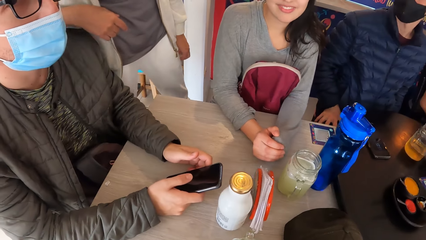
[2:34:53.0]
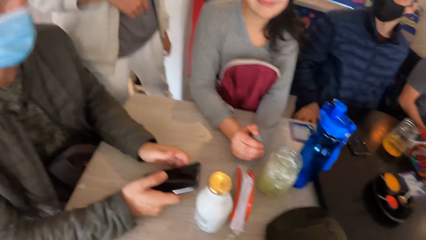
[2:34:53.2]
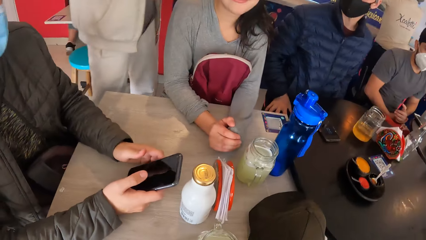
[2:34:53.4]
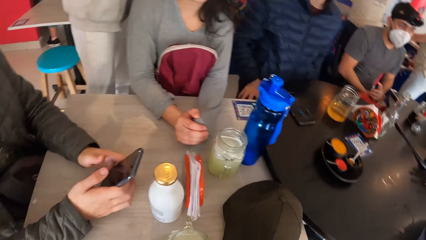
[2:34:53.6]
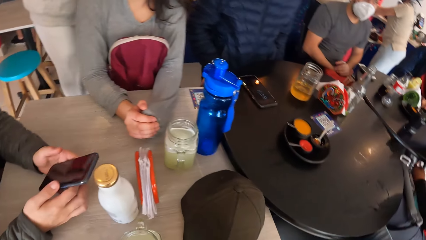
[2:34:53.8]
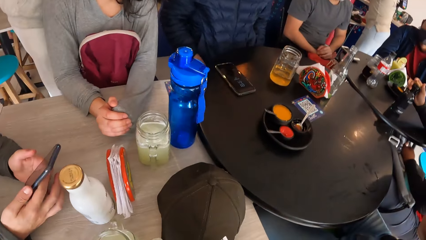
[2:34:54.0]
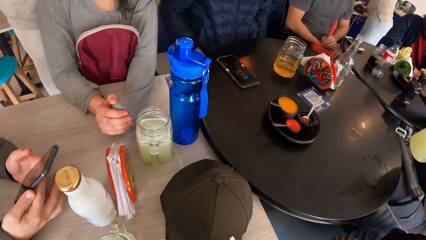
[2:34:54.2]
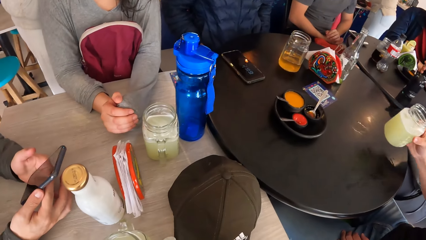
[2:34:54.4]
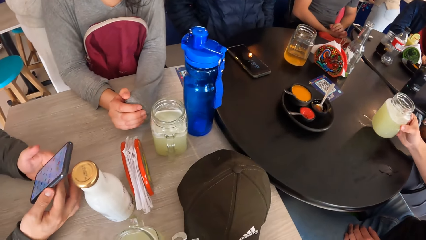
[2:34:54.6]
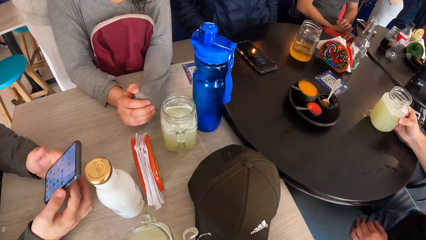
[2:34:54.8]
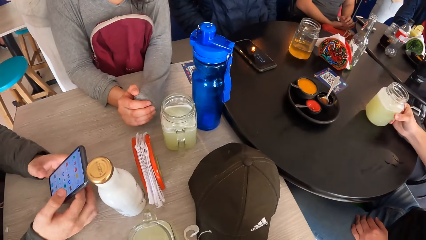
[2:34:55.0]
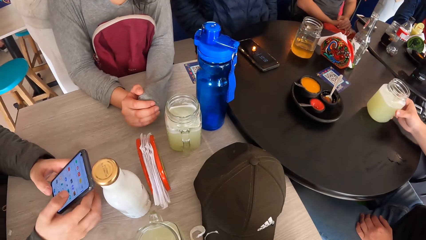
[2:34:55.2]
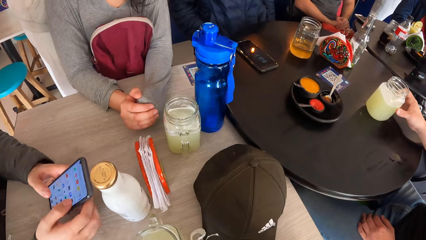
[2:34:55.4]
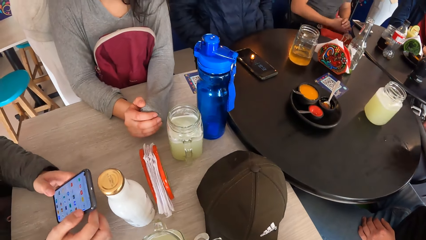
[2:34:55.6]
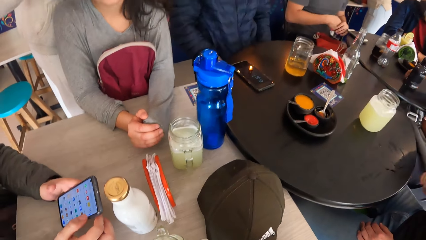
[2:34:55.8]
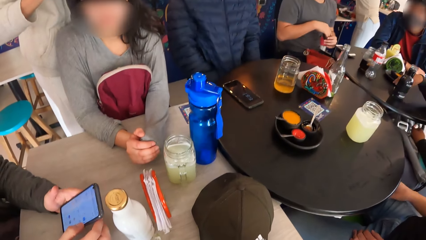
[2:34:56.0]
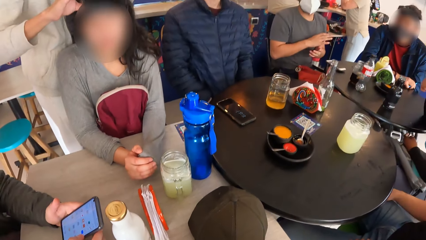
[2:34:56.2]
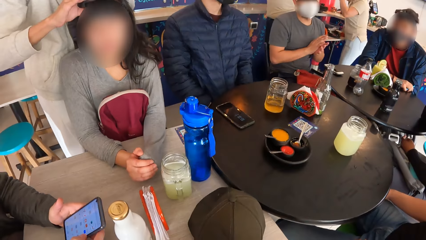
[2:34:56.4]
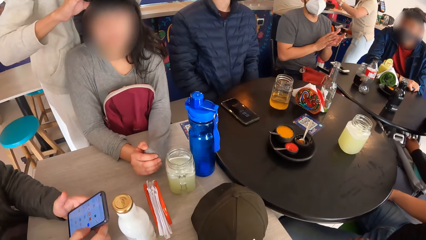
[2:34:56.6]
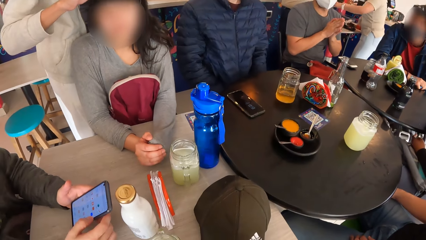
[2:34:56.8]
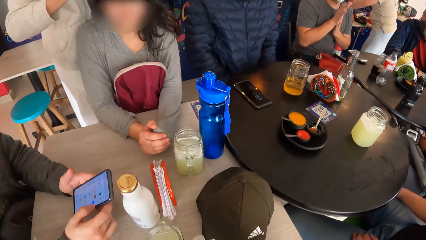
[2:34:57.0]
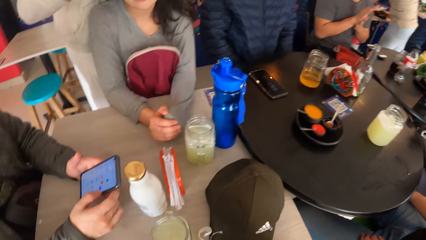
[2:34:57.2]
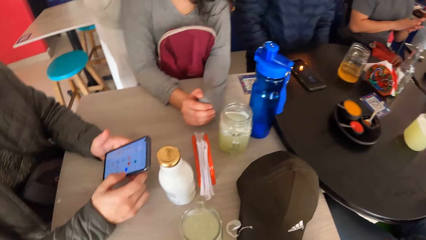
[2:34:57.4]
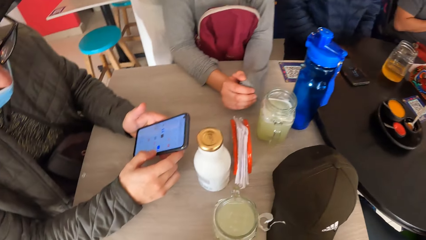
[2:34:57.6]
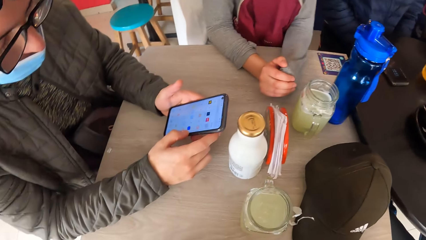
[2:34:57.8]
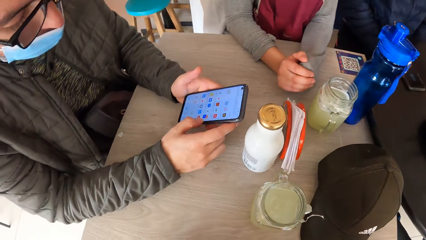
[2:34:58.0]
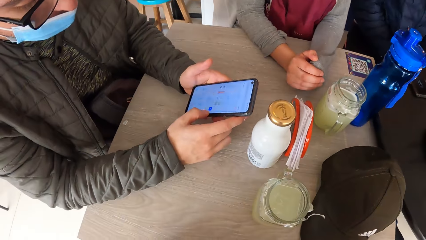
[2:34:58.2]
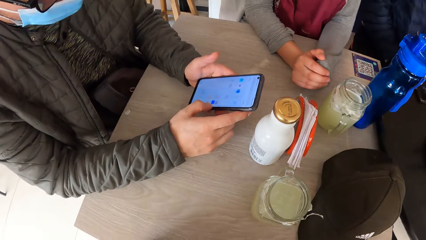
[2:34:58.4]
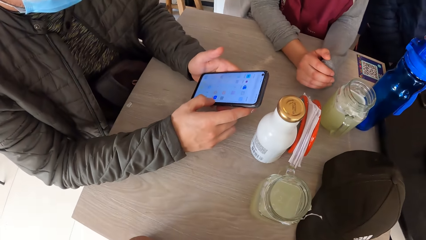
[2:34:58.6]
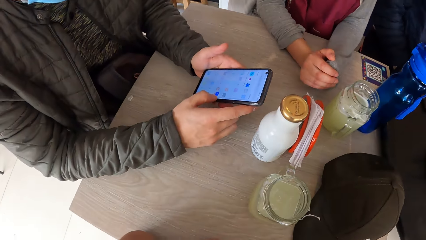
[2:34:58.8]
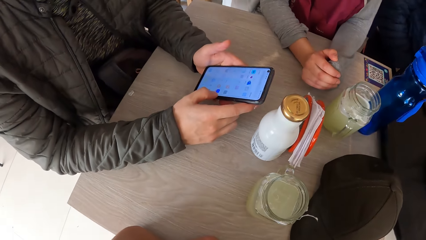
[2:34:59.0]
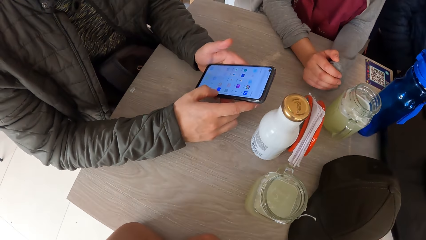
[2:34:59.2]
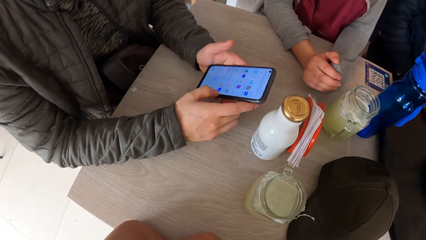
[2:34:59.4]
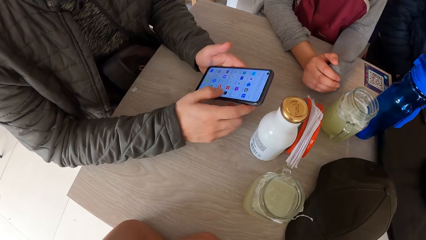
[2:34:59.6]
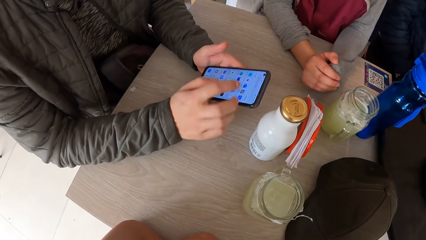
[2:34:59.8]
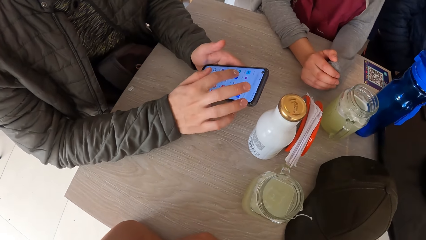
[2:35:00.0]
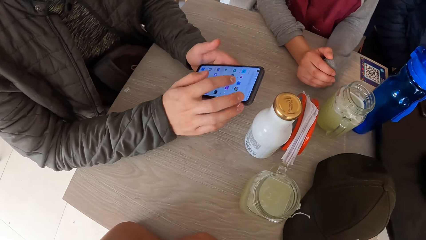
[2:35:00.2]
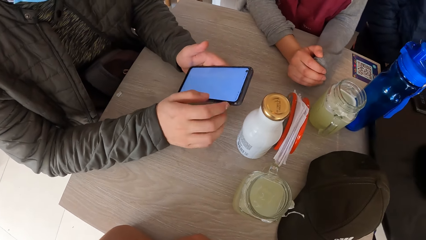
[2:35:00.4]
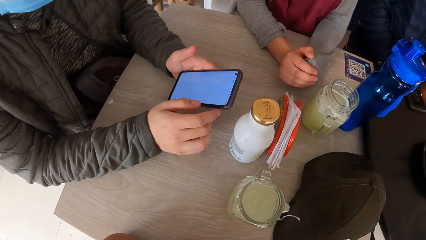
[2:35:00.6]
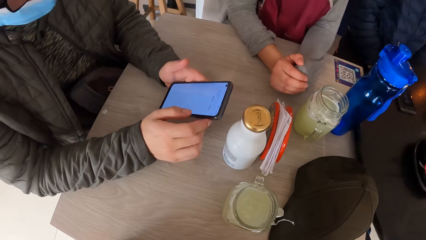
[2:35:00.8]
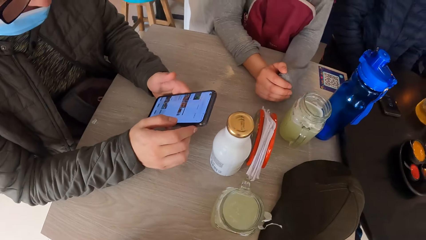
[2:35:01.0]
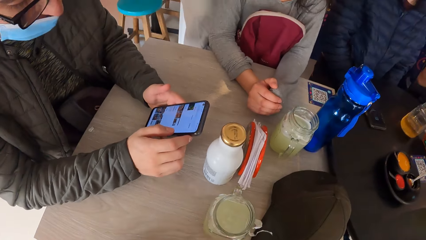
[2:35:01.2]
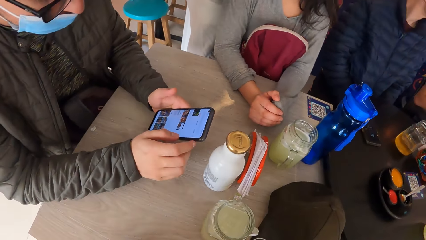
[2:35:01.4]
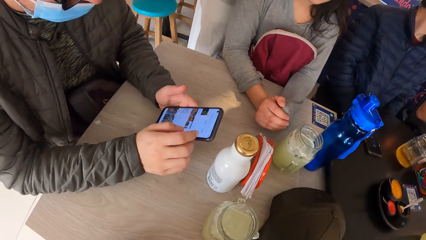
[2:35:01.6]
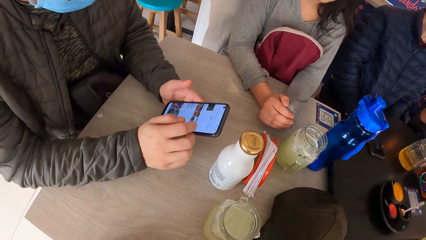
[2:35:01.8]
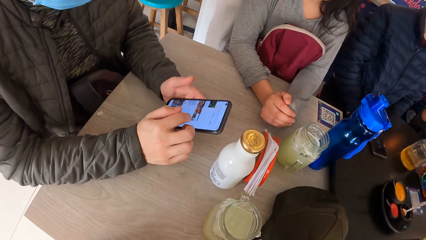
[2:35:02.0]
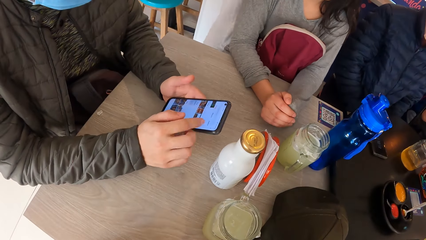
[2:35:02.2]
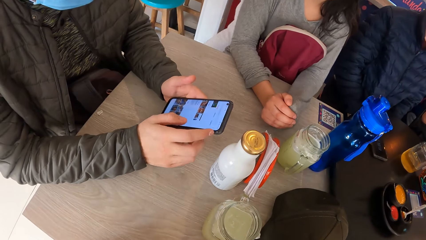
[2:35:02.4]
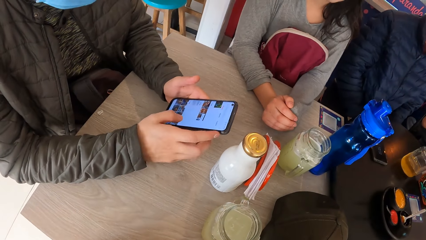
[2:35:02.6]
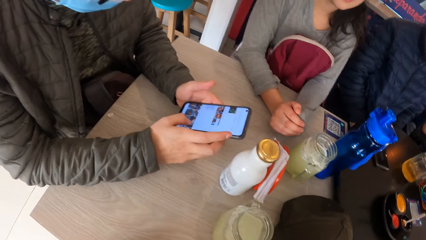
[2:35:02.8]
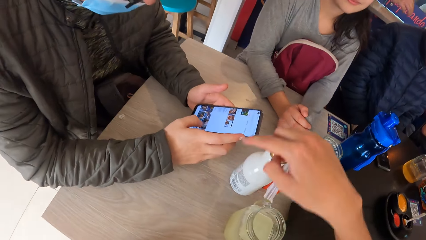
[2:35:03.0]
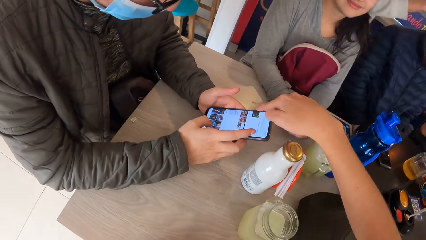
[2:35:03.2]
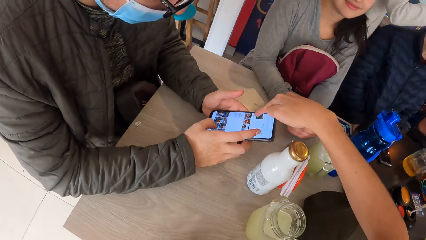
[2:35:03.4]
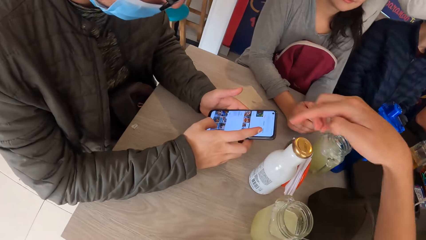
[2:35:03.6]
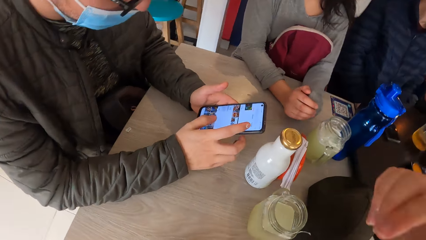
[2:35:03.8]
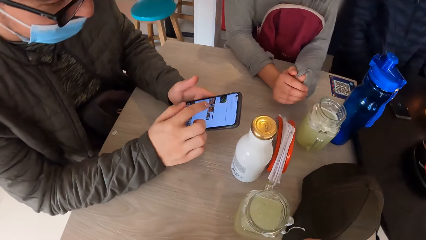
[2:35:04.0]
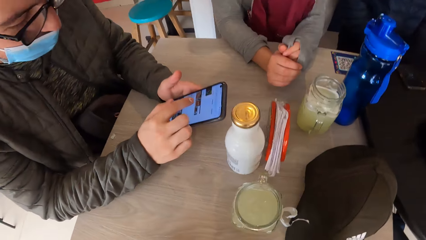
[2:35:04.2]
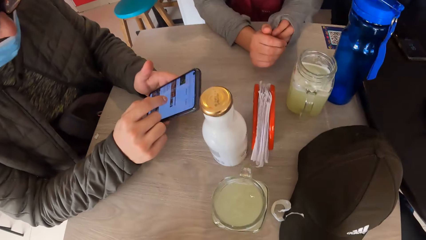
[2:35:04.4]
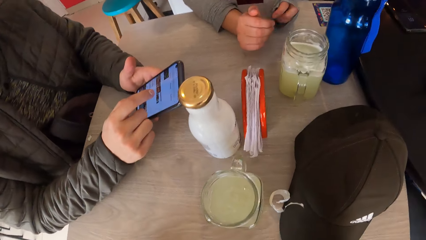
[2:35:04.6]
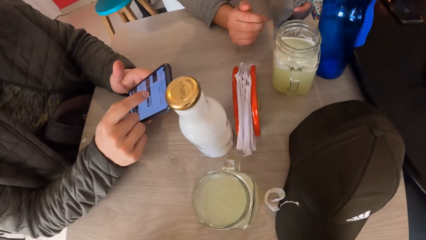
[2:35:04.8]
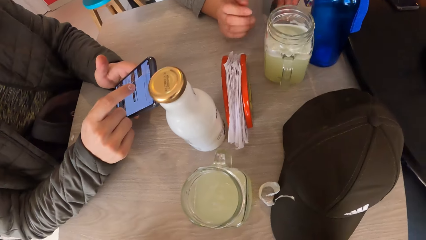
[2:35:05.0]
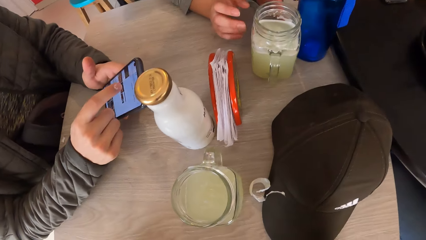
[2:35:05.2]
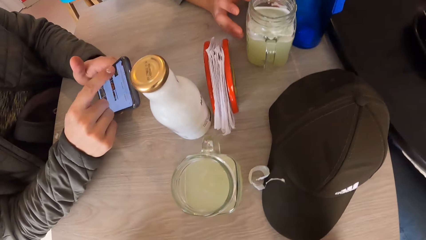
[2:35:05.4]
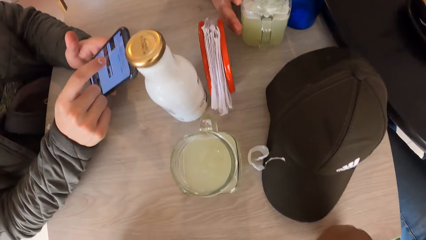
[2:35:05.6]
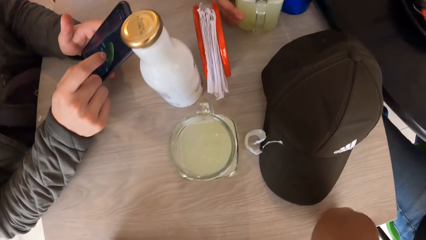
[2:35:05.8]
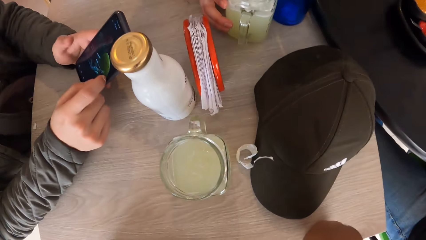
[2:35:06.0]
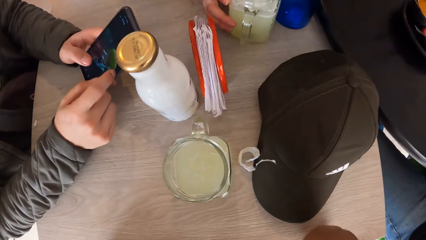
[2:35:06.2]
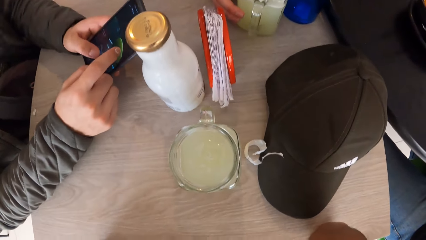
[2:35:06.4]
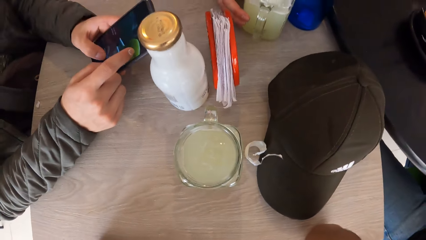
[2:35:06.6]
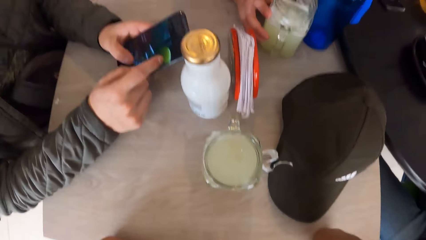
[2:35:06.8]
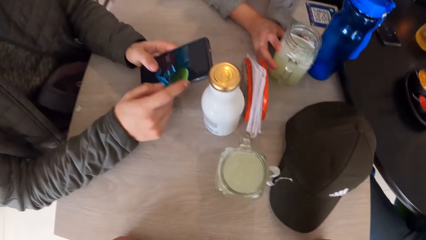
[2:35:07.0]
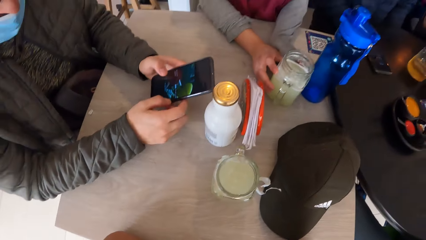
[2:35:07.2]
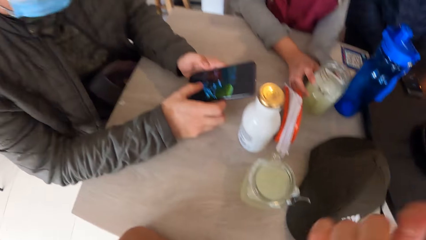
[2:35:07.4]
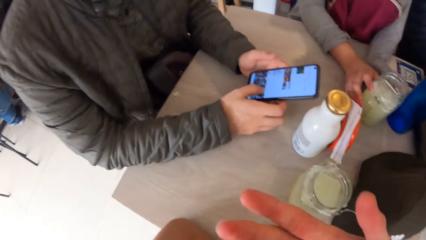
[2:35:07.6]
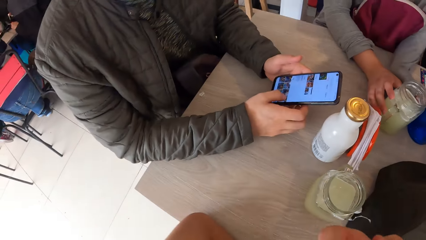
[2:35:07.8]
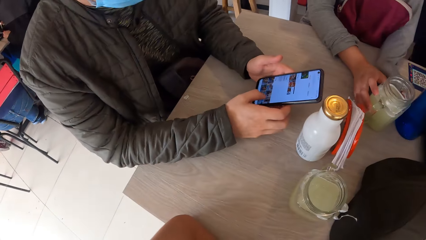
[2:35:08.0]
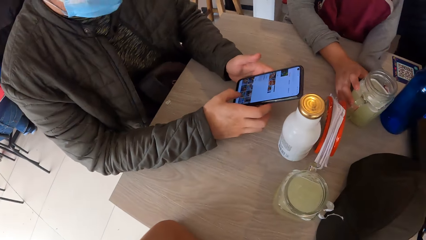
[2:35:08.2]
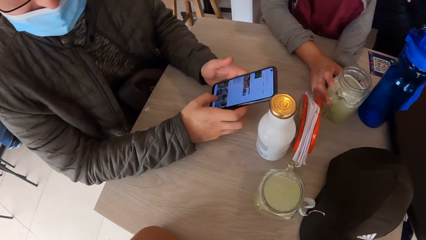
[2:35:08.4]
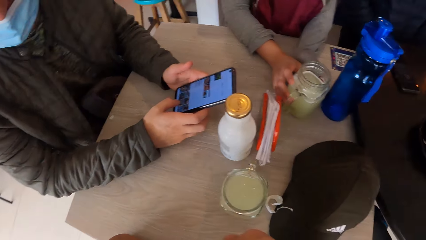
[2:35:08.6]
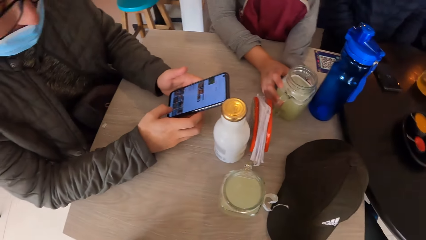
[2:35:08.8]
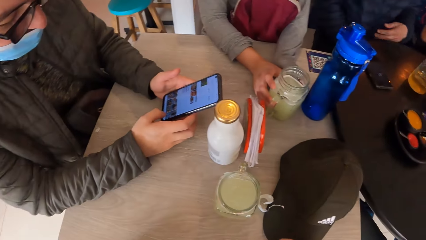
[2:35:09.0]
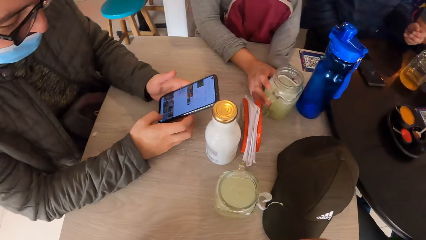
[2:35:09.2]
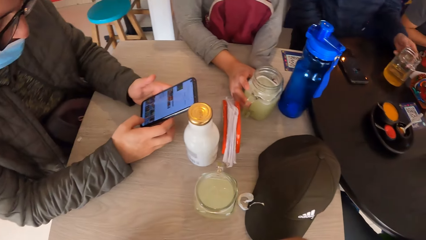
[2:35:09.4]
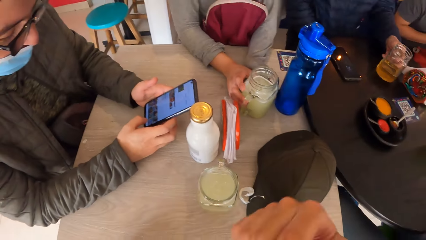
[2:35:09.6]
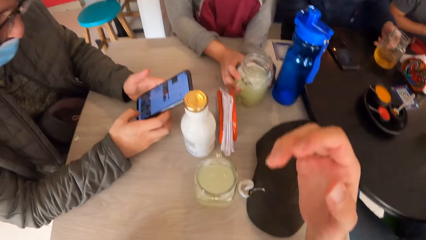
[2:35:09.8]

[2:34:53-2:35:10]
A man operates the phone with both hands. Another man drops the glass of juice on the table with his right hand. The camera wearer scrolls the phone on the table. They point at a person's phone screen. A woman moves the glass of juice on the table with her right hand. A person takes the glass jar with juice on the table. A third man picks up the glass of juice from the table with his left hand.
